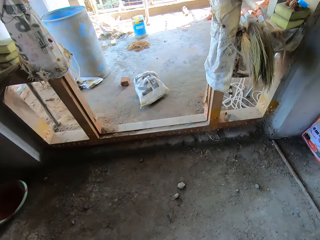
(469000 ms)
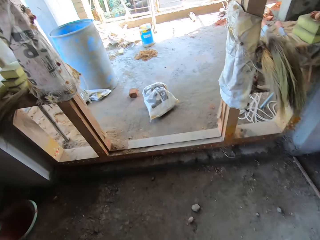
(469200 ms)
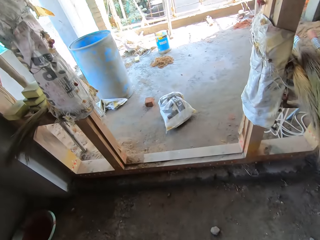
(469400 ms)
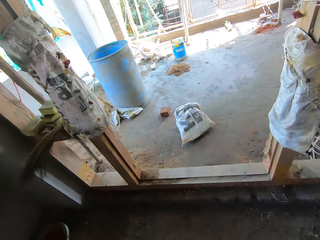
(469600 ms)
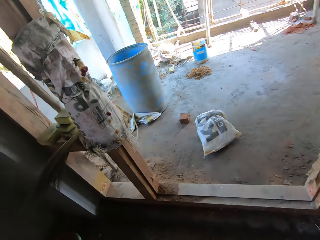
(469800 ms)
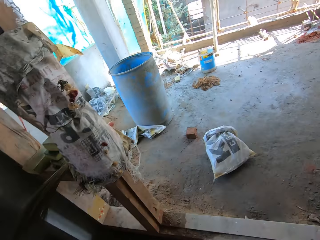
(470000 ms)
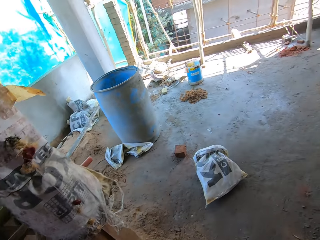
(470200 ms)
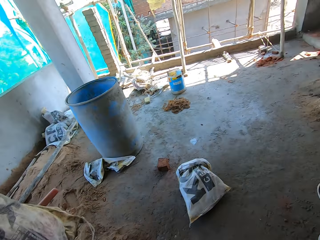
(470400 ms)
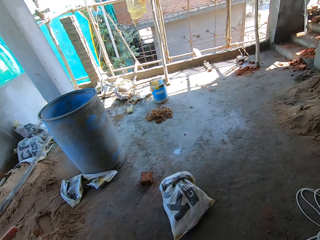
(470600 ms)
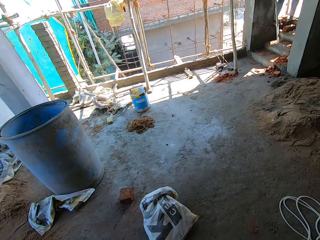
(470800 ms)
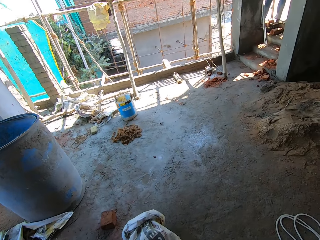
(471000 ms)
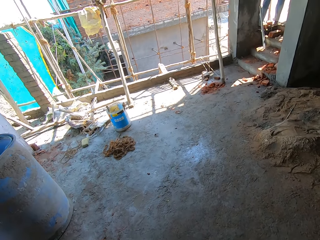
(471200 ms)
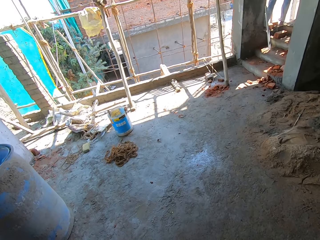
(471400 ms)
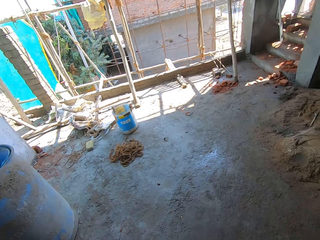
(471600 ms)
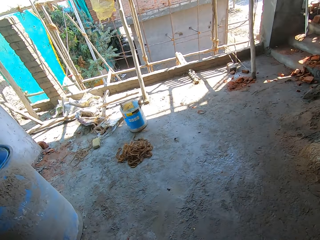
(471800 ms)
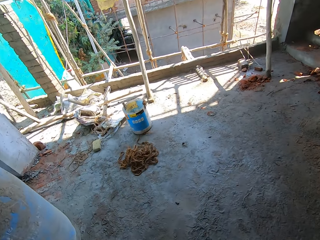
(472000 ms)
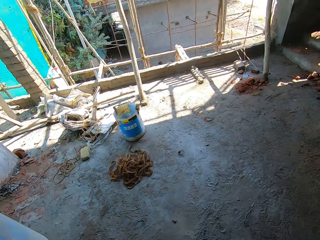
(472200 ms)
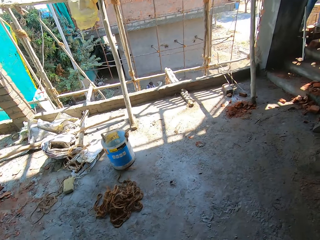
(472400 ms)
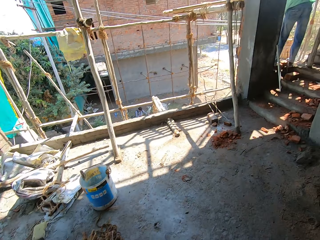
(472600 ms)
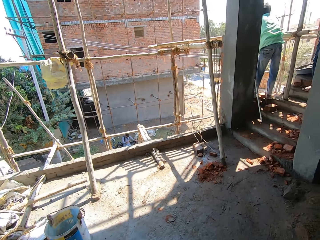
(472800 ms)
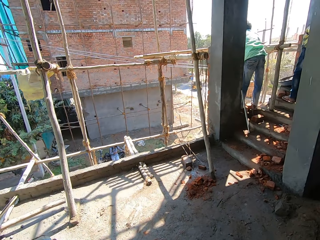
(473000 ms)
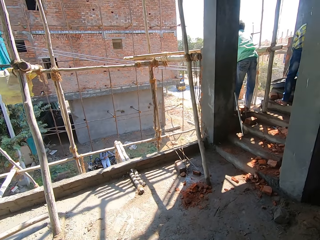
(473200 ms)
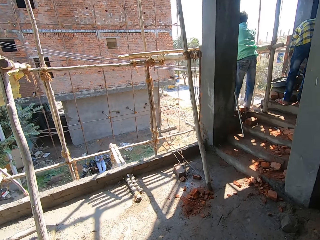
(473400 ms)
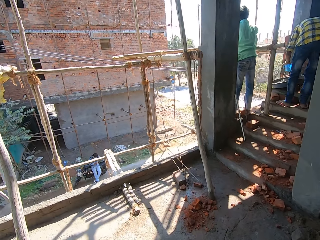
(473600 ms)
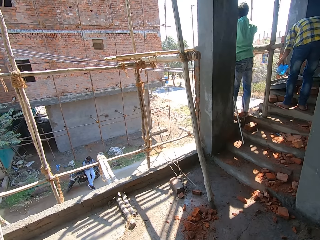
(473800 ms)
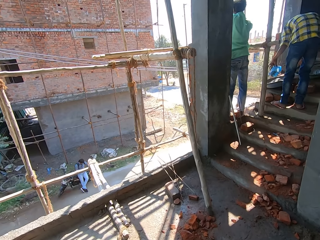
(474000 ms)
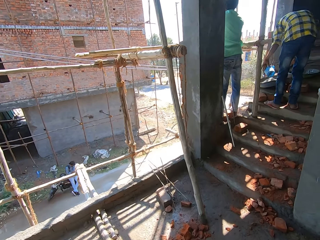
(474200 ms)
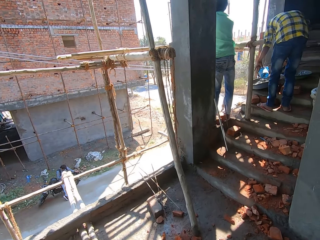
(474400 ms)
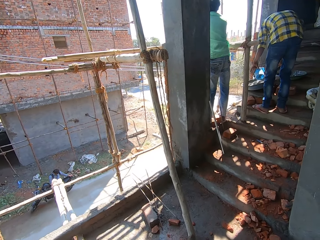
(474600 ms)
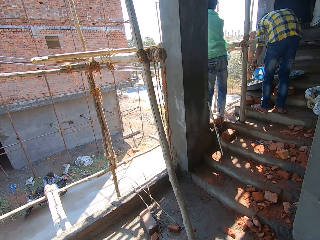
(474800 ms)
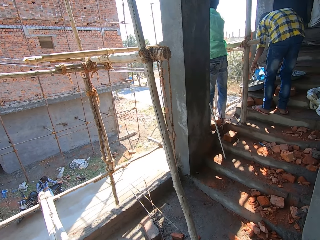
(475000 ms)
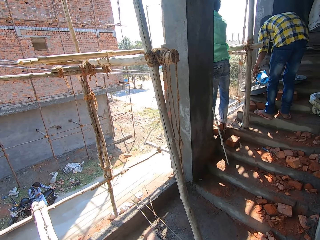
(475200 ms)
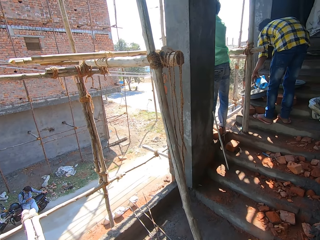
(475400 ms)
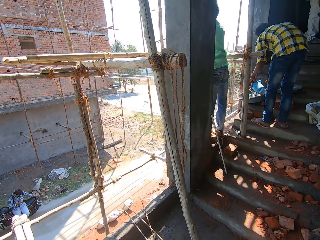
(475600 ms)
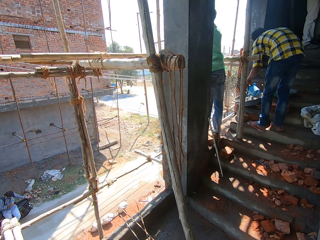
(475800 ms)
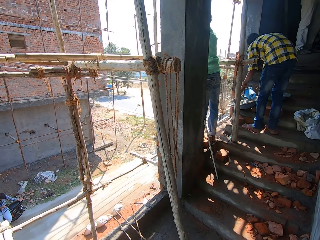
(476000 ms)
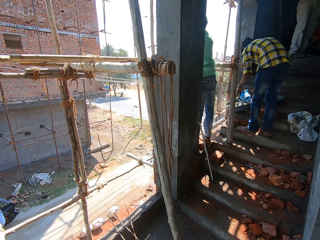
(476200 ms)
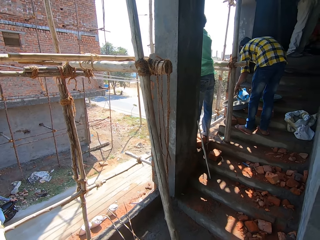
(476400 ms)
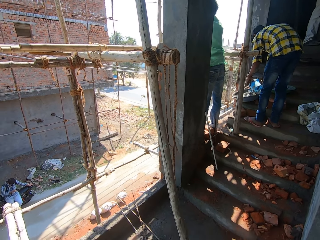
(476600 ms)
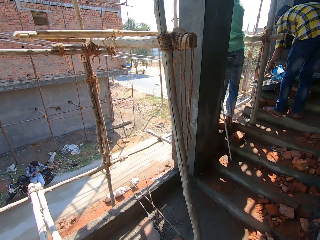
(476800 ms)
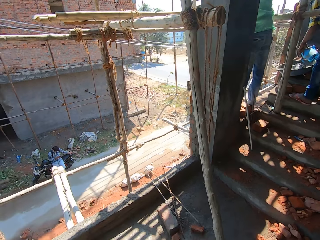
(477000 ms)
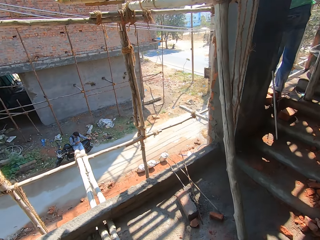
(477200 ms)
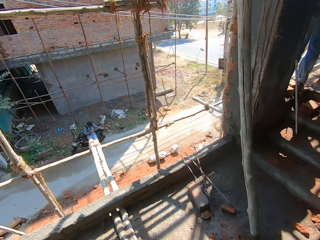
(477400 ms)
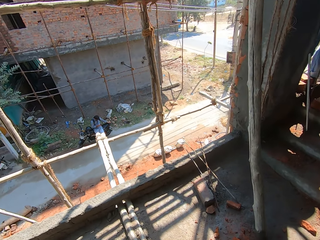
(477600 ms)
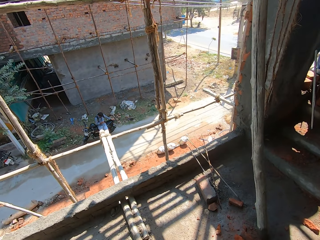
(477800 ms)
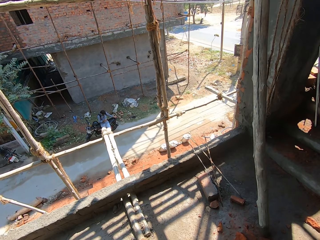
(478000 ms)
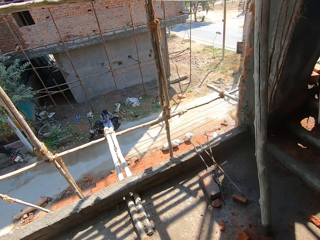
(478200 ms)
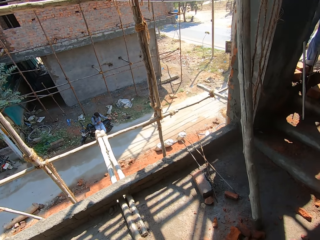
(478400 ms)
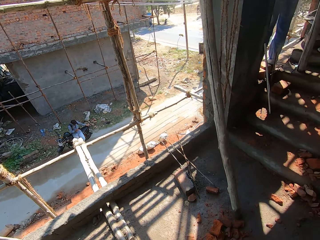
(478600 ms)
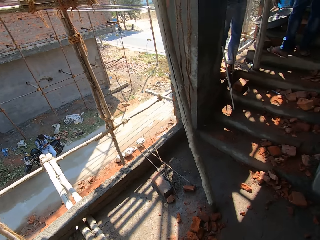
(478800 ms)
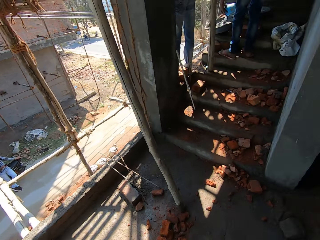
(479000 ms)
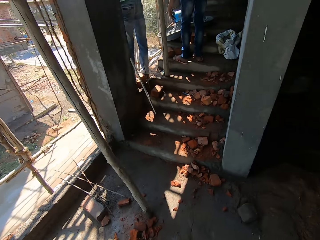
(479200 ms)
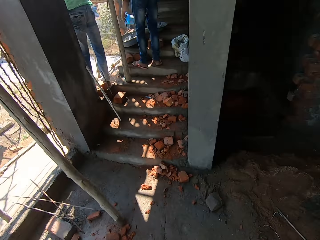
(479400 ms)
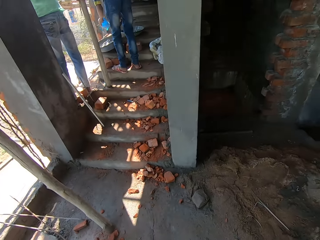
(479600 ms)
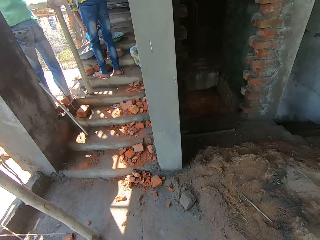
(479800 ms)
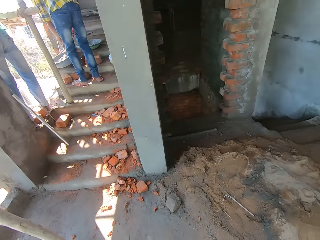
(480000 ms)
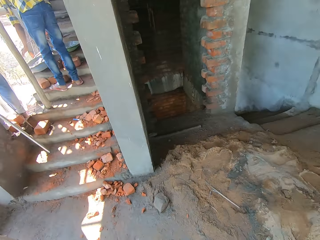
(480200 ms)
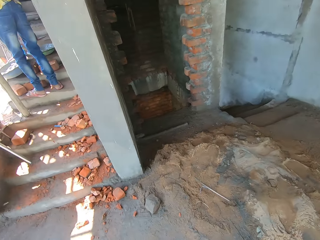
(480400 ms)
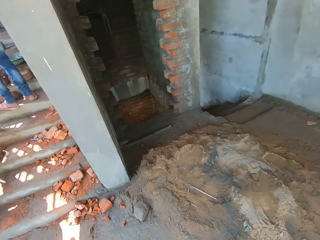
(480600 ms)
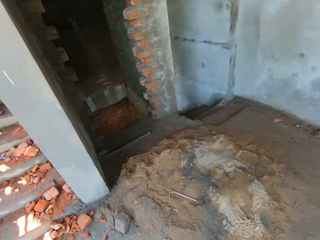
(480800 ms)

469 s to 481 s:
The camera wearer looks around.

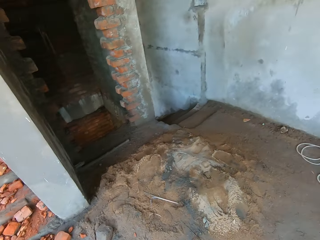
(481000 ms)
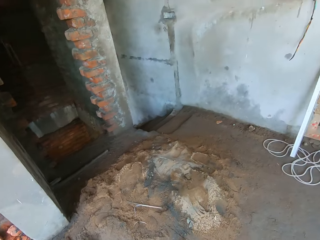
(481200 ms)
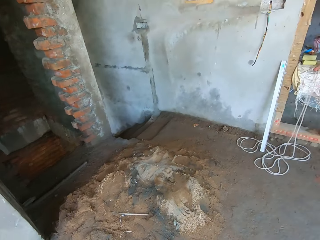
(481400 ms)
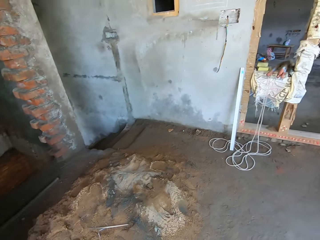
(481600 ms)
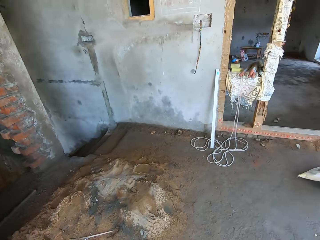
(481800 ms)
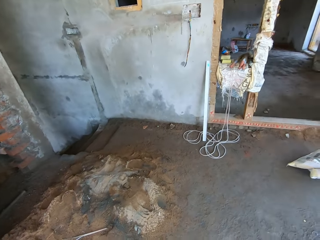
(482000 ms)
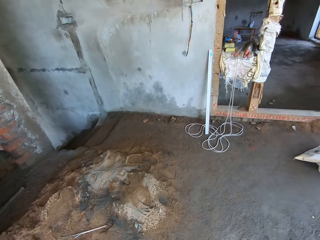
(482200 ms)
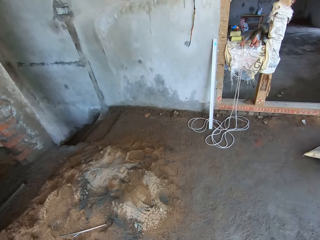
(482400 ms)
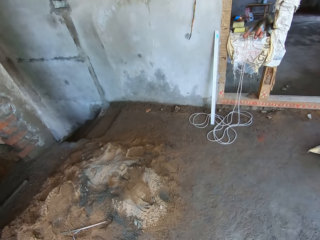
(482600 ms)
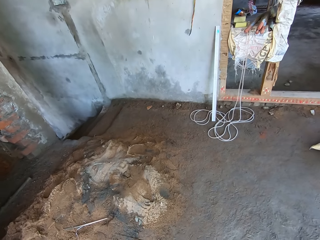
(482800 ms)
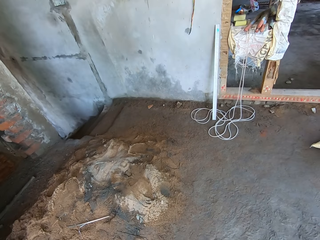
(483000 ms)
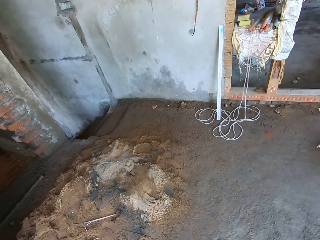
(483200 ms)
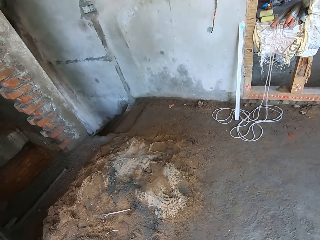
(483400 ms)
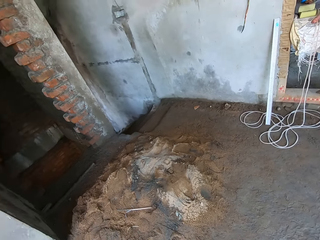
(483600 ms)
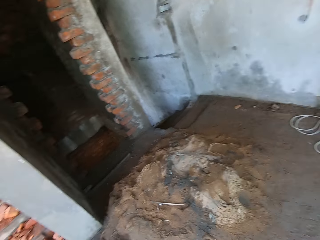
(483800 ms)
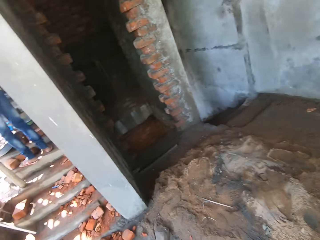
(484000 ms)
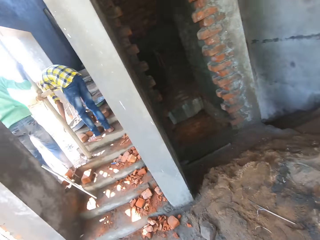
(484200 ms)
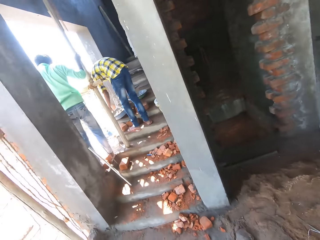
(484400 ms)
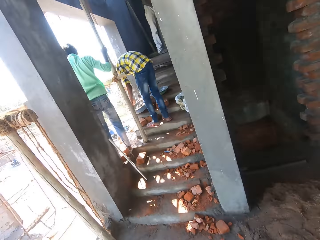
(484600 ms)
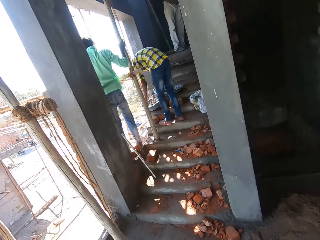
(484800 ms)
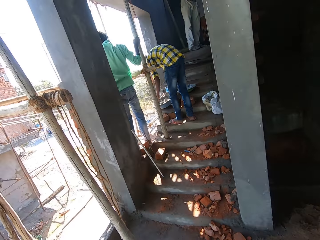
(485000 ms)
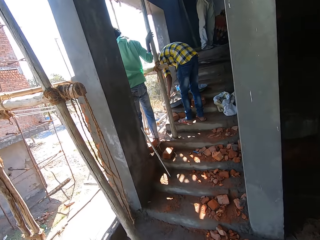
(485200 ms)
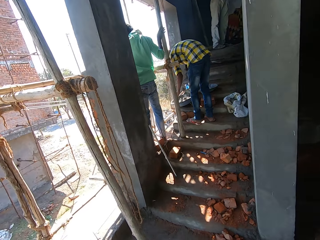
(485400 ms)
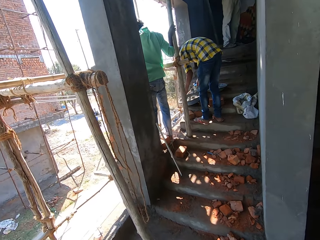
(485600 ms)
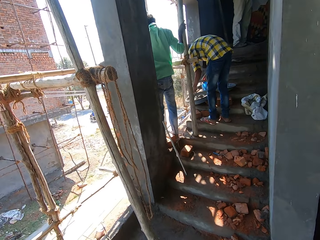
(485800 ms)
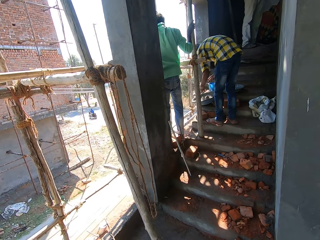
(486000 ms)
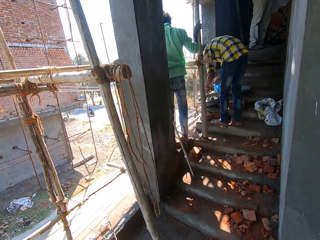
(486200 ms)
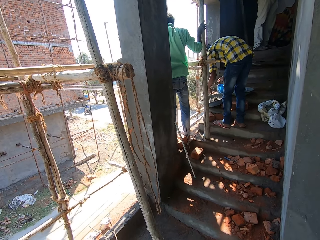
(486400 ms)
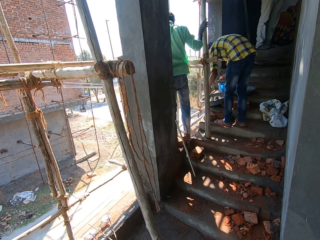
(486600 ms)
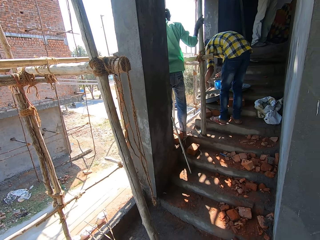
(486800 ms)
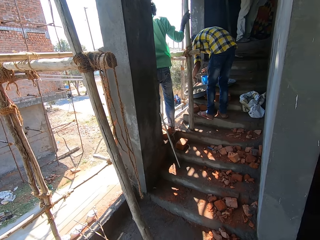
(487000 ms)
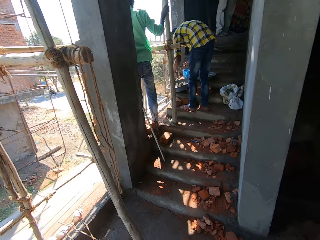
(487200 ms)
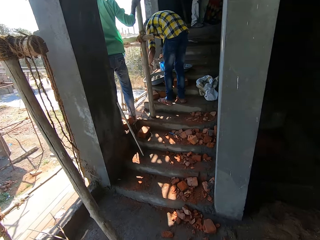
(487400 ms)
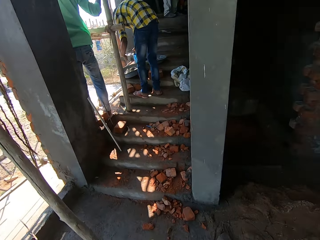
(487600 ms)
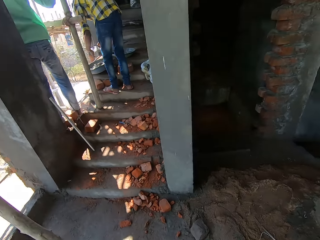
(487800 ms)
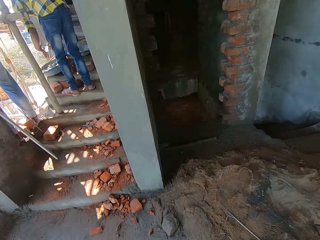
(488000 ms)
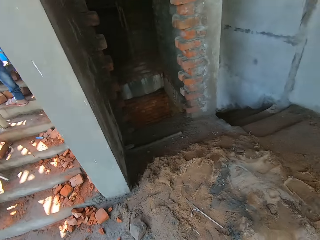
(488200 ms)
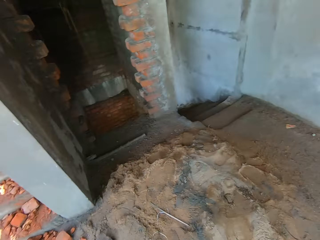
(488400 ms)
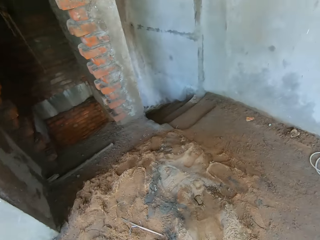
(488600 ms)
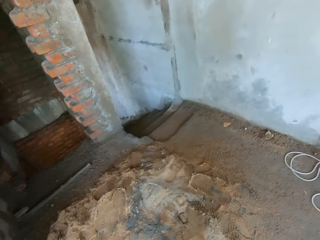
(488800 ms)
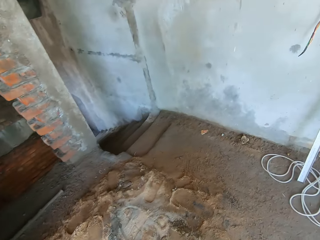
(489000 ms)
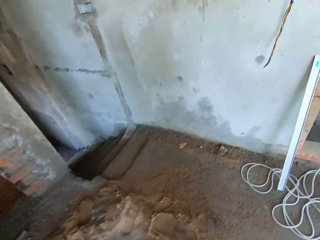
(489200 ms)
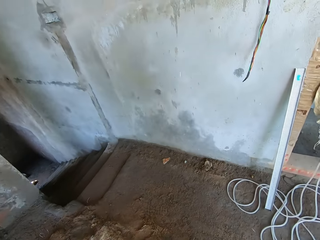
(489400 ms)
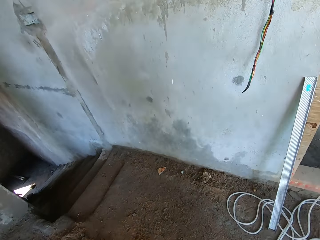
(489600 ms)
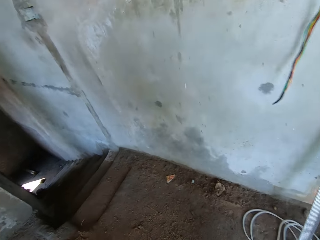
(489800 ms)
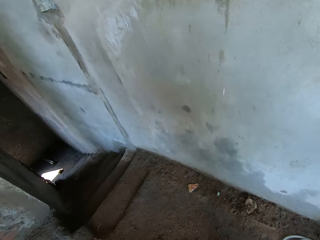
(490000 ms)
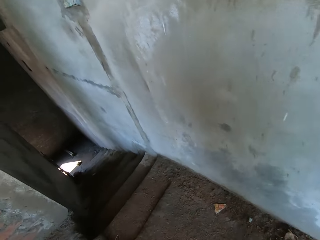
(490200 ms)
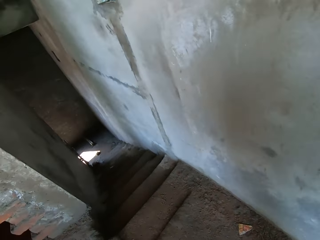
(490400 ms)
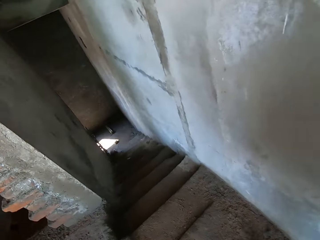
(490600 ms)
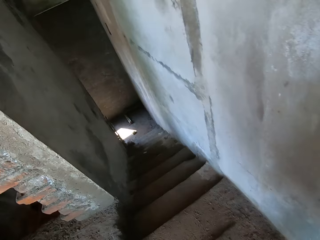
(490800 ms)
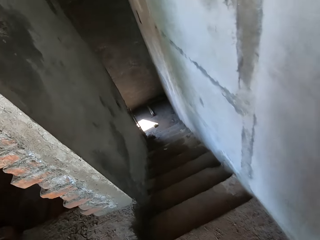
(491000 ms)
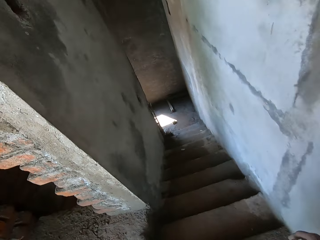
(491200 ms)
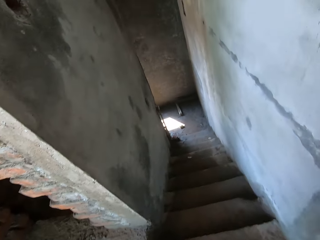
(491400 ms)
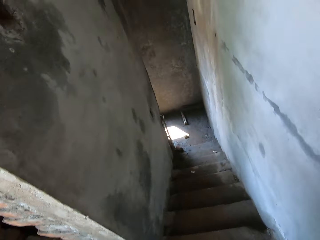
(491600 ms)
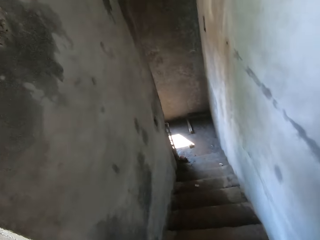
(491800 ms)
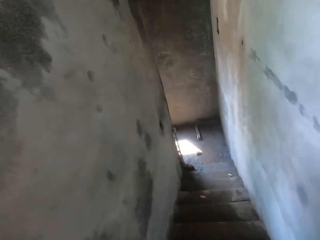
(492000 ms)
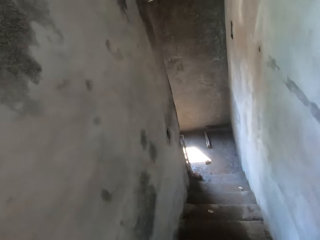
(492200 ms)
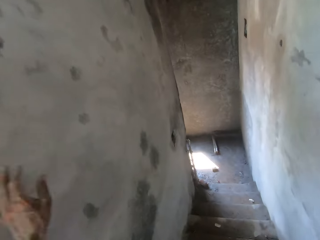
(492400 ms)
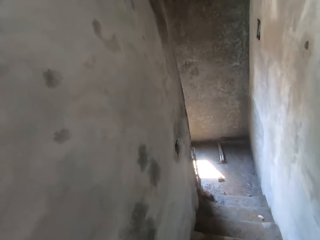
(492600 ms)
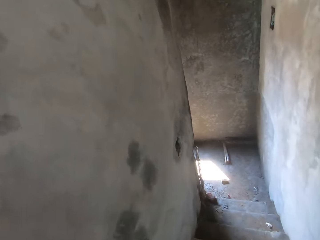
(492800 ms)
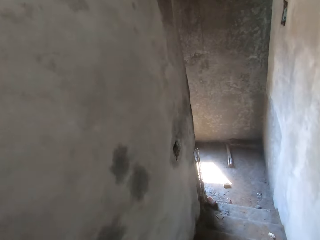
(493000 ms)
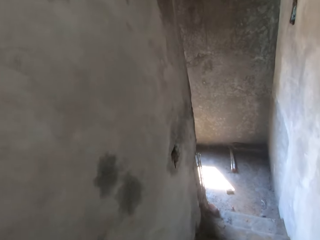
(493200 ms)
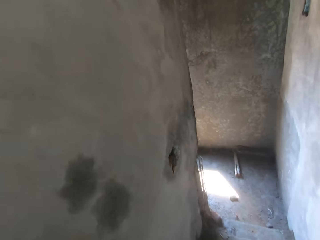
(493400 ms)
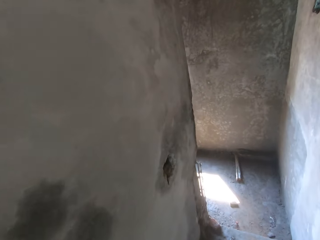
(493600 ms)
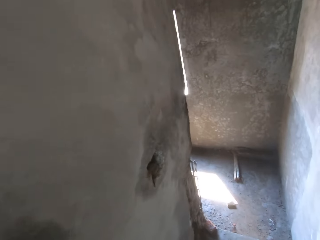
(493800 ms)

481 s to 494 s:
The camera wearer talks to a man. The man talks to the camera wearer. The camera wearer walks in the building. They look around. They climb down the stairs.
